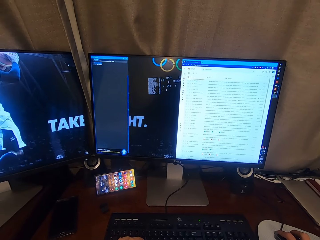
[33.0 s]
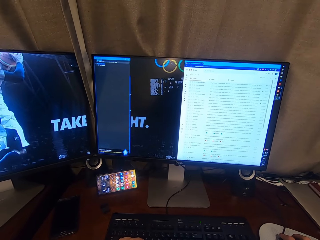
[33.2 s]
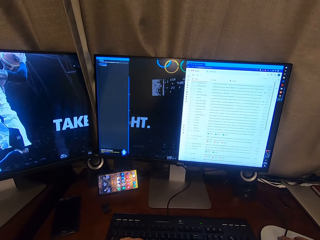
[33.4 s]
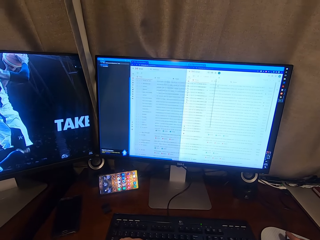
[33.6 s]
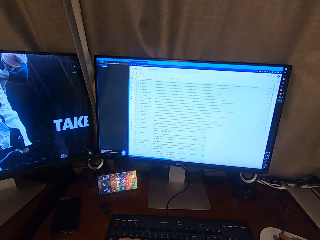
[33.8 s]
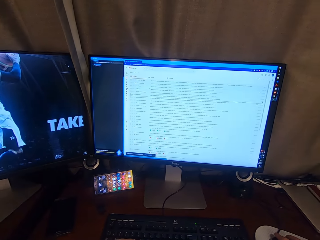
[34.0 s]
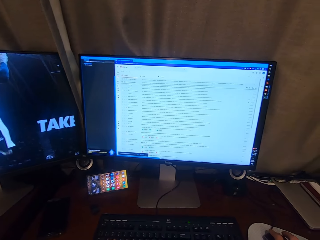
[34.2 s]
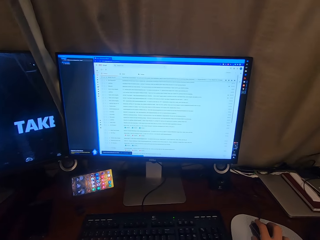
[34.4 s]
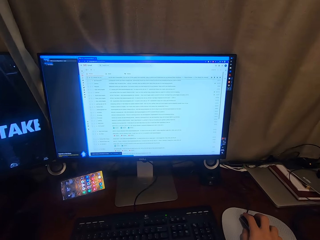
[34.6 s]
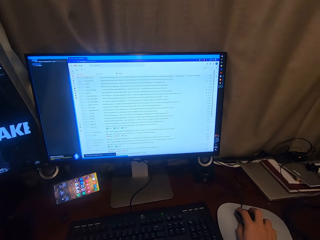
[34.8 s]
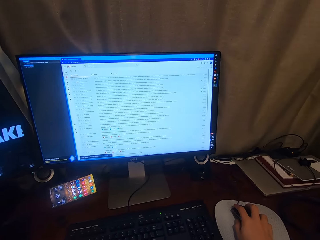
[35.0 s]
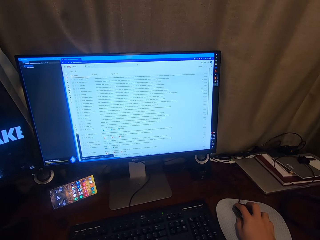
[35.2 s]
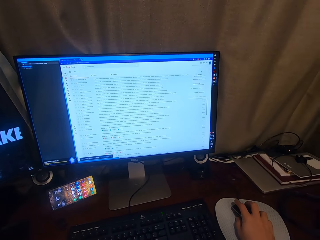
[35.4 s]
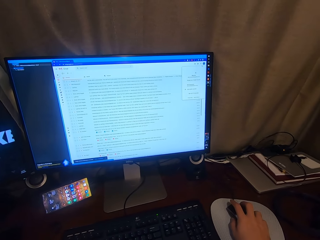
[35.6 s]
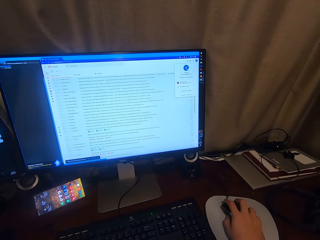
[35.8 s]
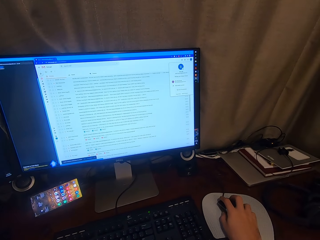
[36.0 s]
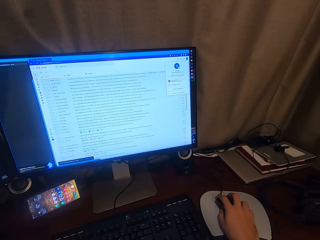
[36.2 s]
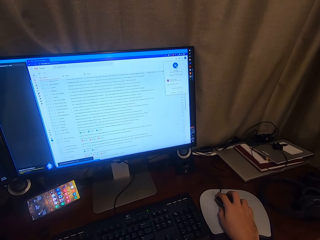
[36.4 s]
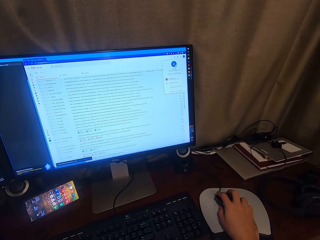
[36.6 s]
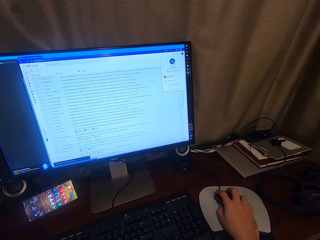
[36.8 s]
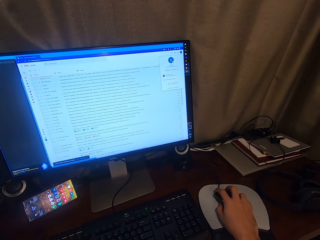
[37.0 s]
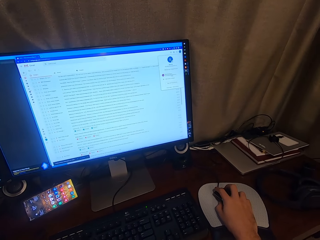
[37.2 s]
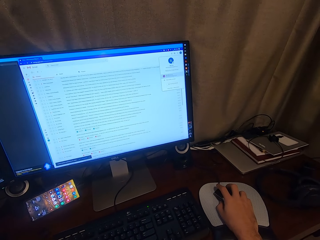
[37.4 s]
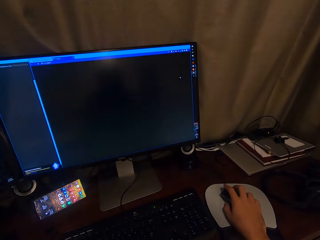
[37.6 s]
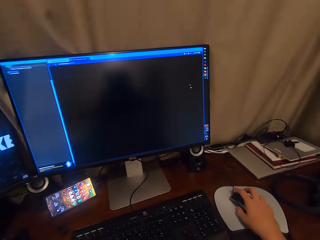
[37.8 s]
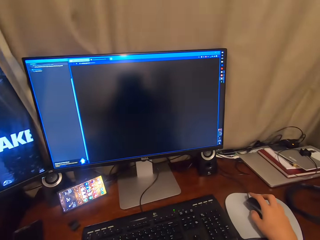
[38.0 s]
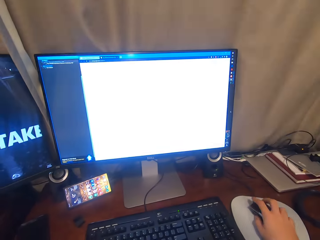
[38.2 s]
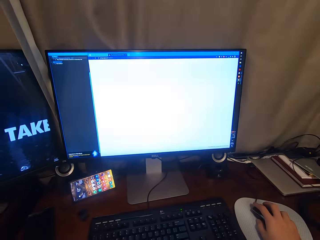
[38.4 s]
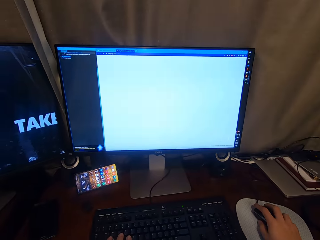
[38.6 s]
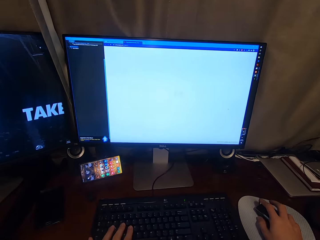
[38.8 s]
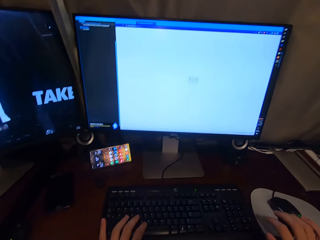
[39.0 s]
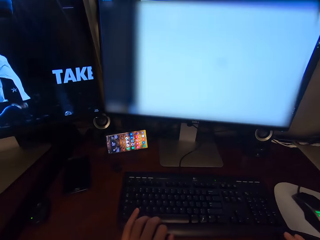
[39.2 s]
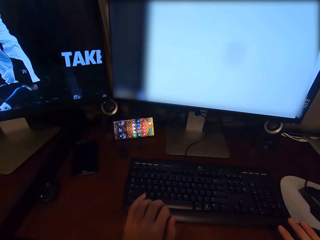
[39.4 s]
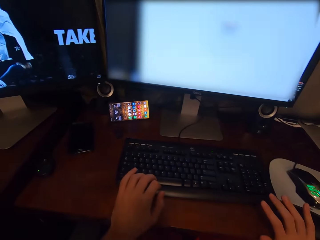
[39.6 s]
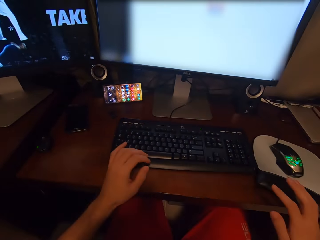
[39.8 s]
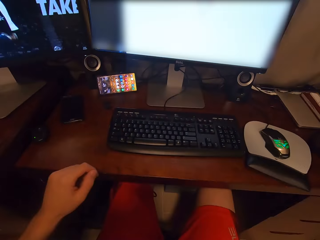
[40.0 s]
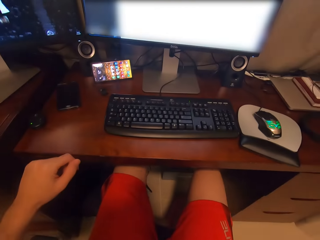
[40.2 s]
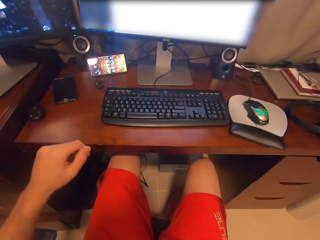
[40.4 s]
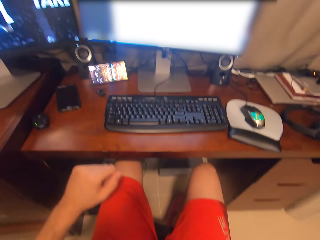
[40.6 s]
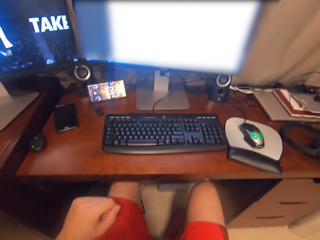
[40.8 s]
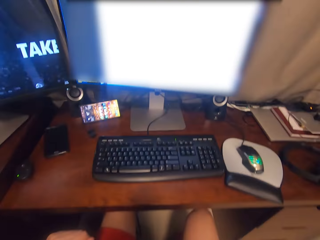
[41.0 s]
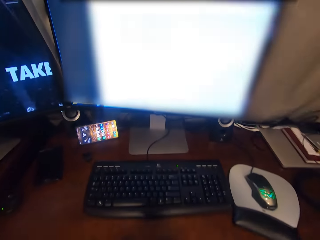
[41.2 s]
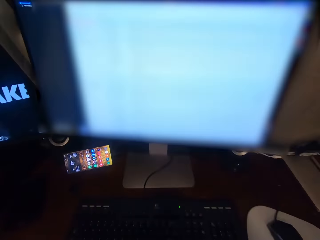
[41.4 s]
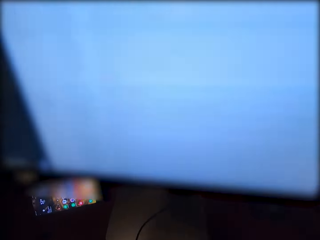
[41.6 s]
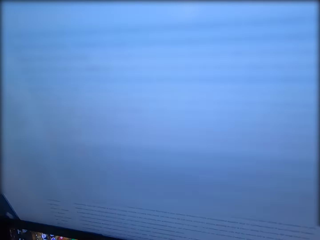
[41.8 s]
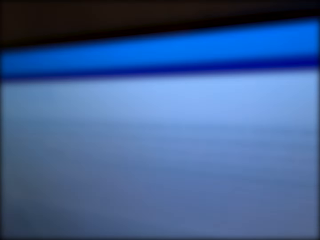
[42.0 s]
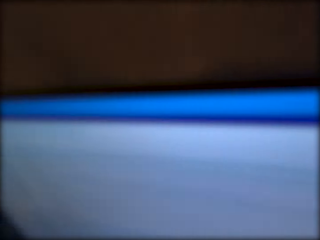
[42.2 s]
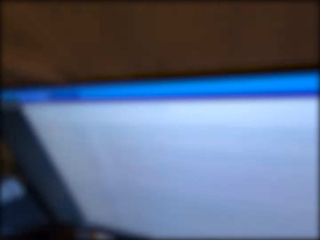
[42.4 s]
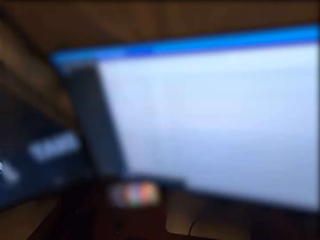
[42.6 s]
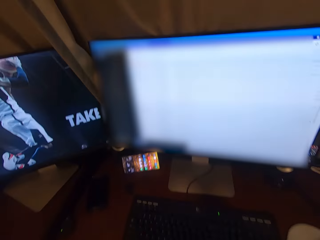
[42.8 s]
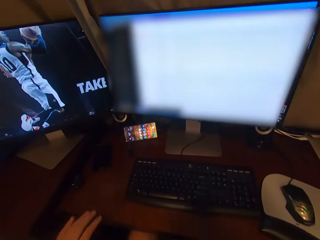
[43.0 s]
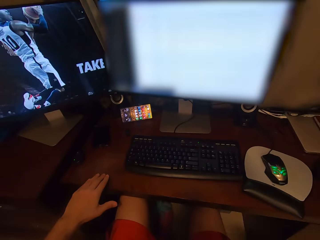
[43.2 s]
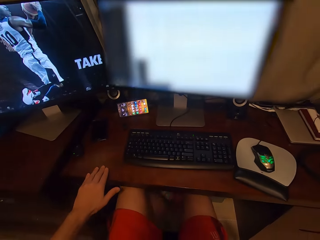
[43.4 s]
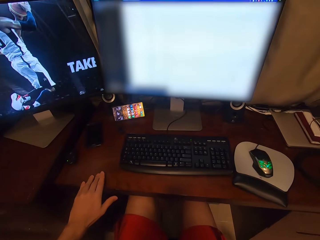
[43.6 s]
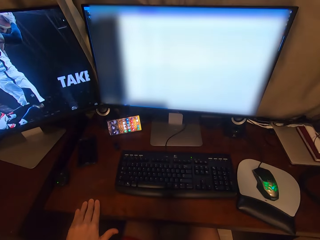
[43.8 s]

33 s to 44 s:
The camera wearer looks at the mail. He logs out of the email. He adjusts his chair forward a bit.

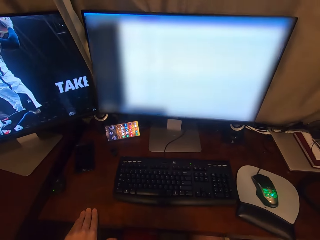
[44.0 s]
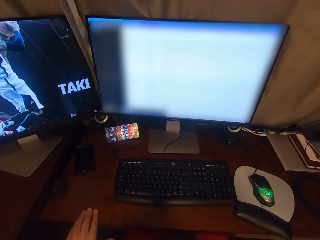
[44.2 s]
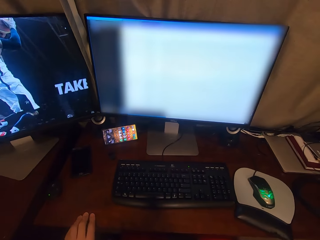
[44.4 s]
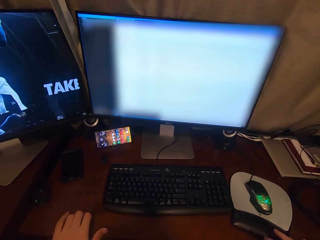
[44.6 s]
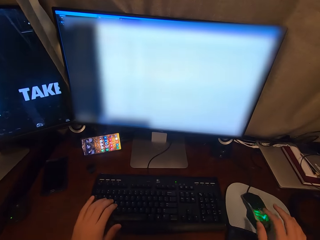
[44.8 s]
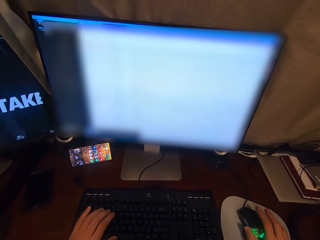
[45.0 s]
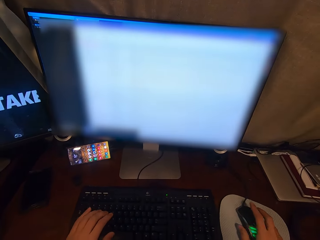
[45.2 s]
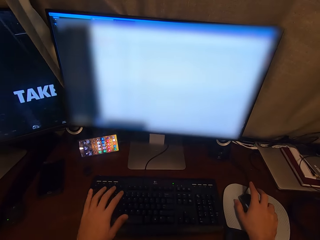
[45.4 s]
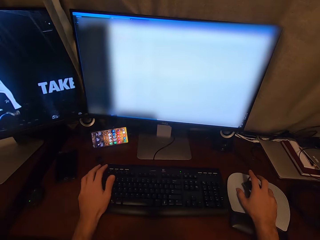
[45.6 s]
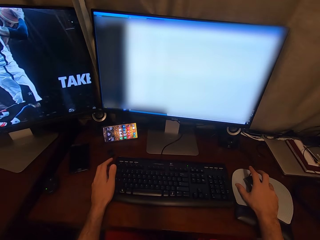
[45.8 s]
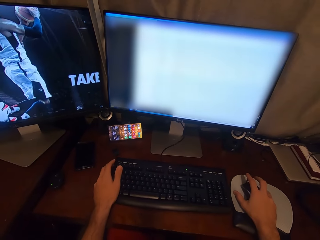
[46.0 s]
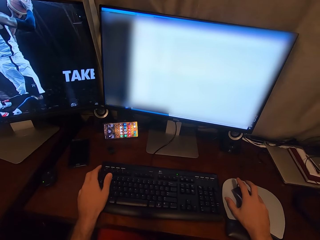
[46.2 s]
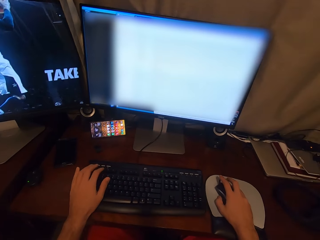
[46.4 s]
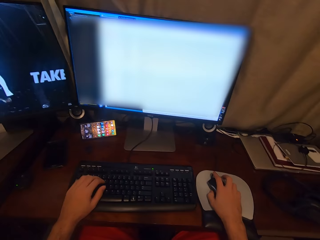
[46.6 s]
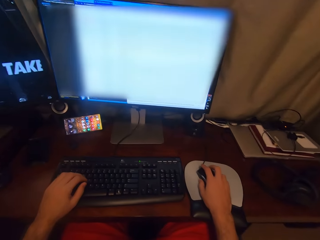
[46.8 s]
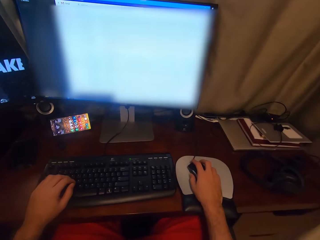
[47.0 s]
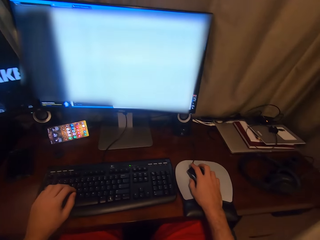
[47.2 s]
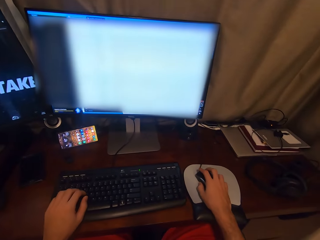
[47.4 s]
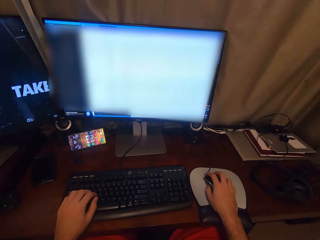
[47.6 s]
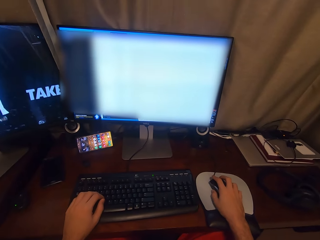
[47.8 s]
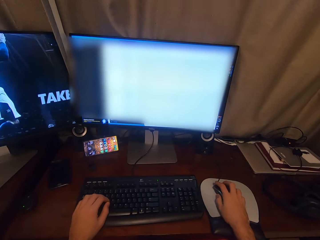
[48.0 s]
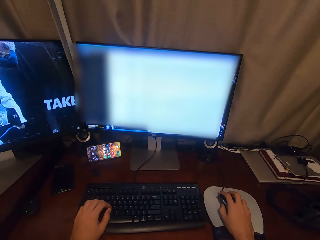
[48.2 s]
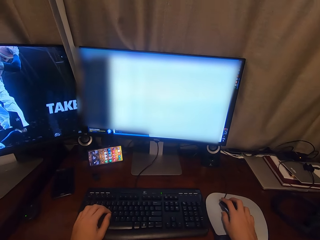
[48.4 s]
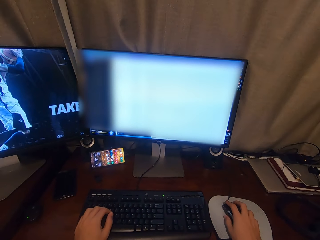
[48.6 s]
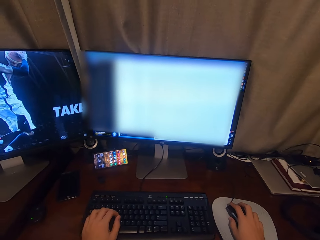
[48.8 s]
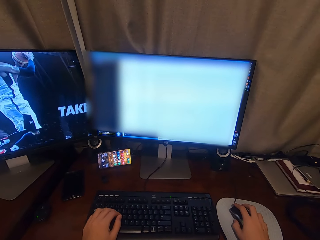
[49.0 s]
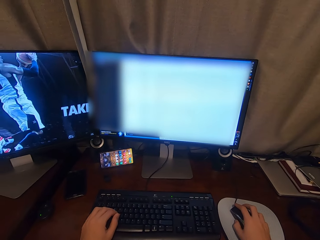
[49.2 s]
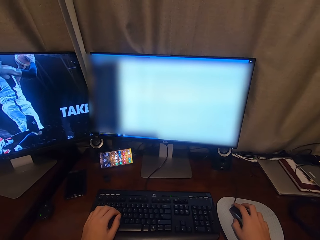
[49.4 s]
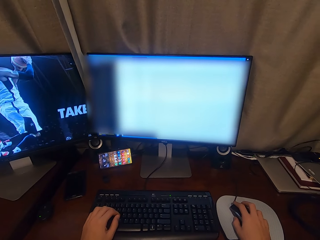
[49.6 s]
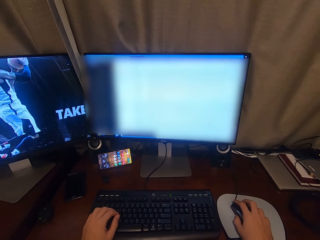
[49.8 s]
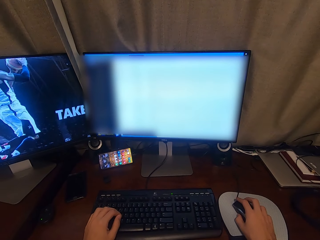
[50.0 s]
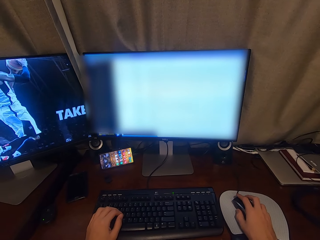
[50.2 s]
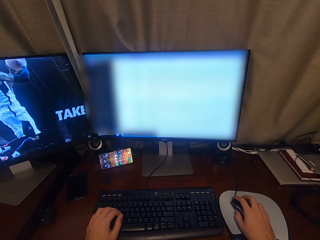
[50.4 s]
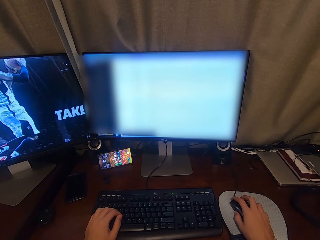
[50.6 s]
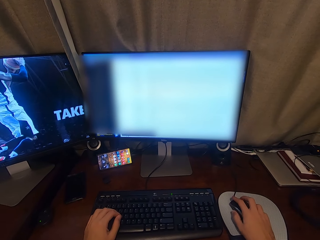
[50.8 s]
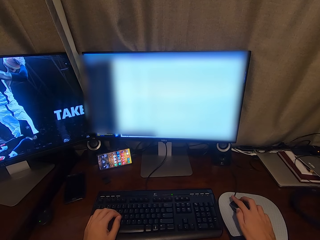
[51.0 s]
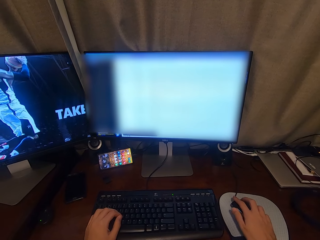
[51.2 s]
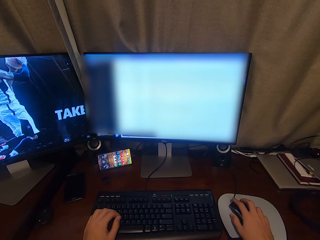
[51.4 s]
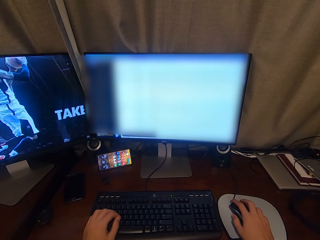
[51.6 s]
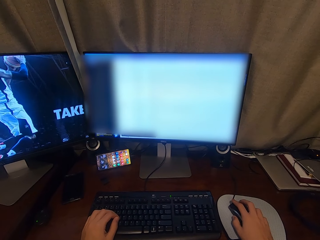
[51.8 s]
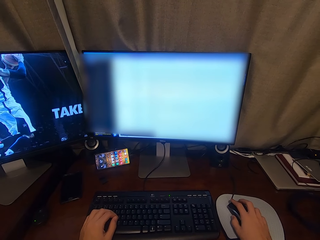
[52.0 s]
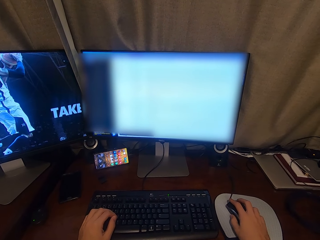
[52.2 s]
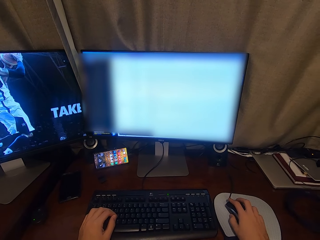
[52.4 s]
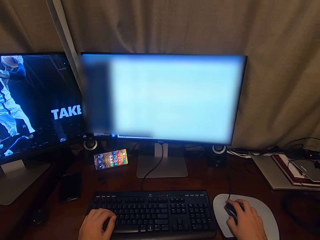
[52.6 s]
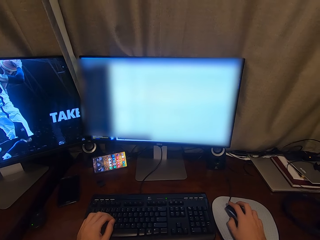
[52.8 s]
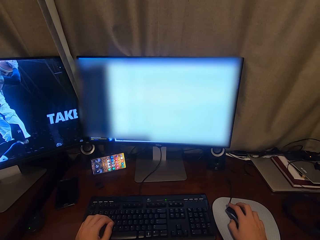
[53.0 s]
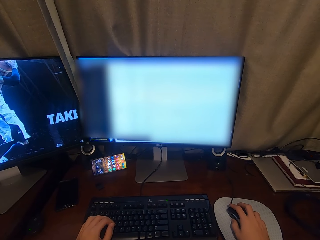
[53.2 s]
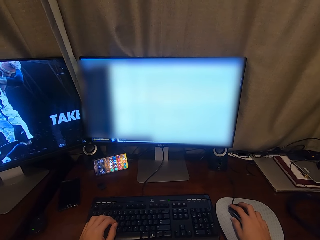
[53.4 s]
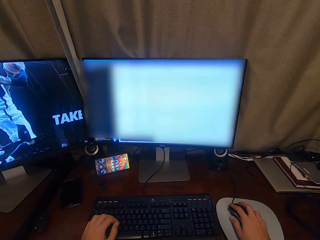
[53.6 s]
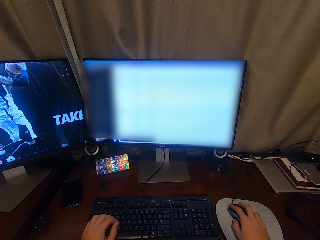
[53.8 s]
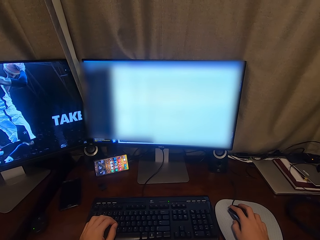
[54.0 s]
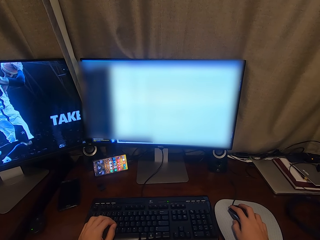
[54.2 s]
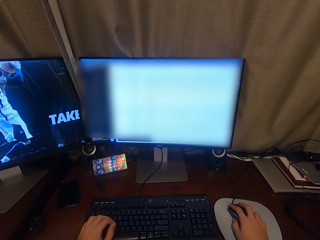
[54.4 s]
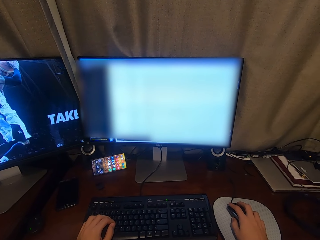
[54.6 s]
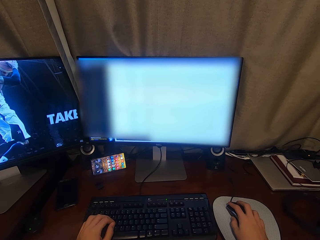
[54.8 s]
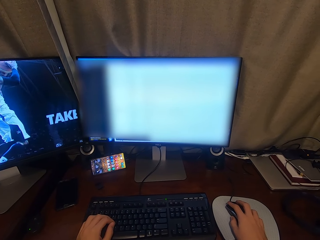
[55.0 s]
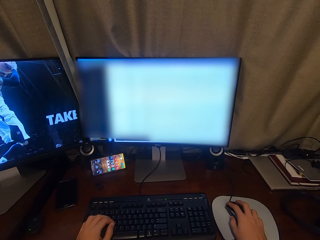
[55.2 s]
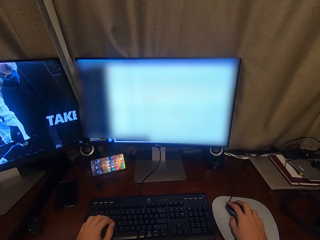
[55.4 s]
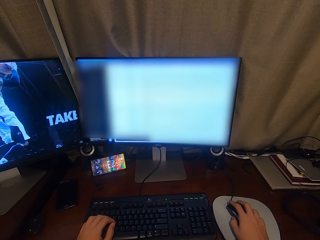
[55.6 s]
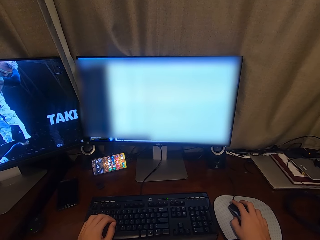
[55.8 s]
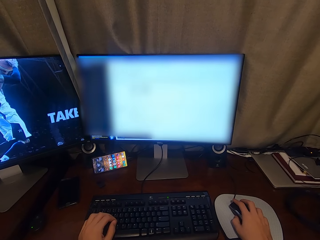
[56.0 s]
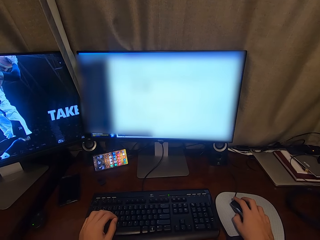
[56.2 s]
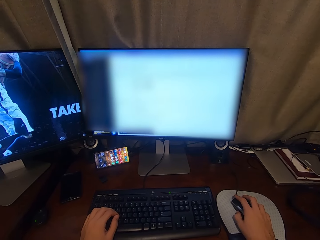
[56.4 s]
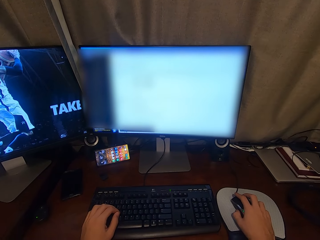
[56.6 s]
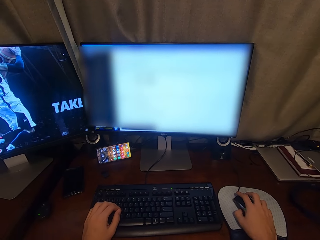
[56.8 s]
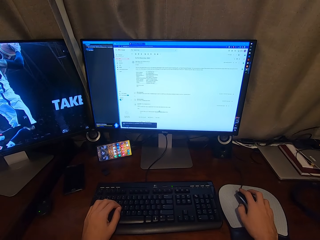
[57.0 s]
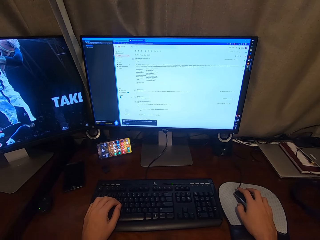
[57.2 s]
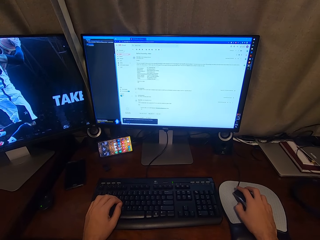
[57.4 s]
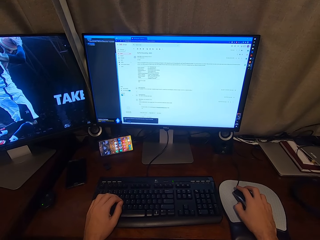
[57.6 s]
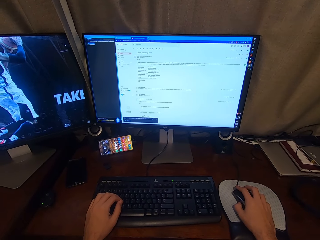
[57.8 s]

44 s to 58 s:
The camera wearer moves the keyboard together with the mouse on a table with both hands. He grabs the mouse. He operates the mouse of the desktop with his right hand. He moves the mouse.
